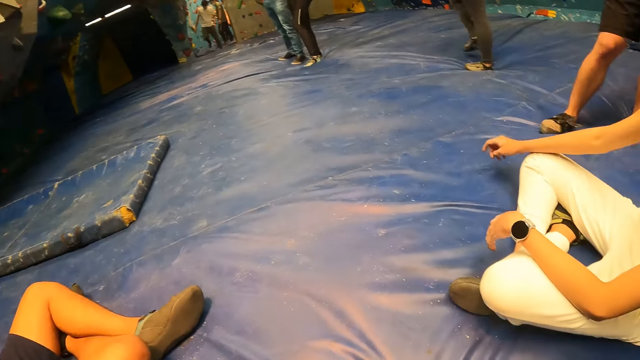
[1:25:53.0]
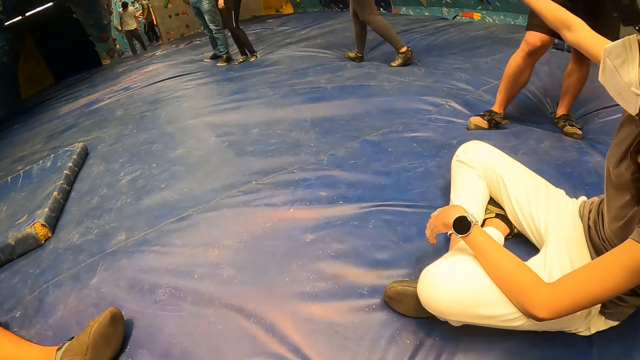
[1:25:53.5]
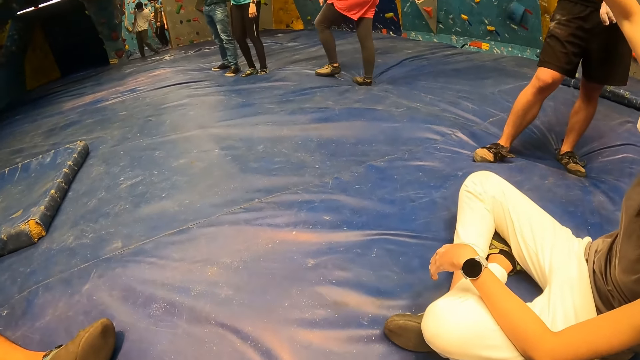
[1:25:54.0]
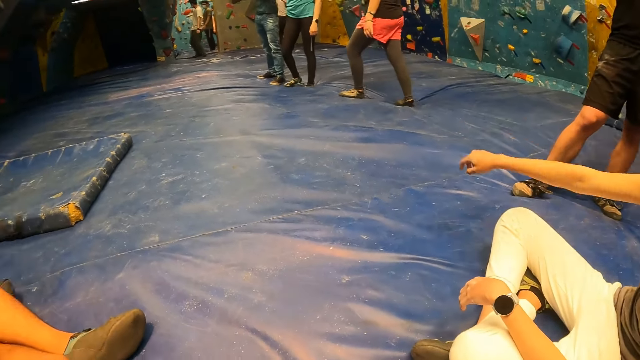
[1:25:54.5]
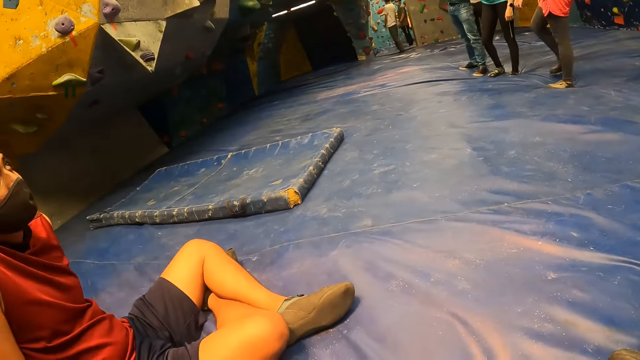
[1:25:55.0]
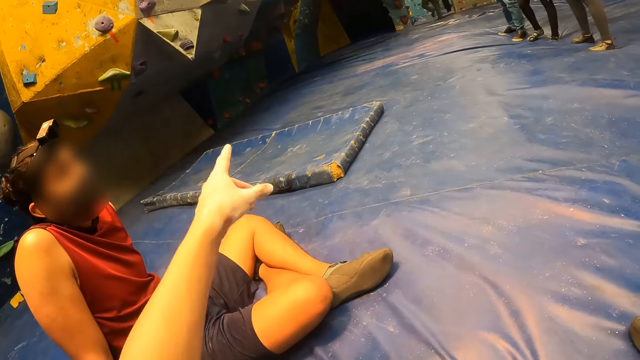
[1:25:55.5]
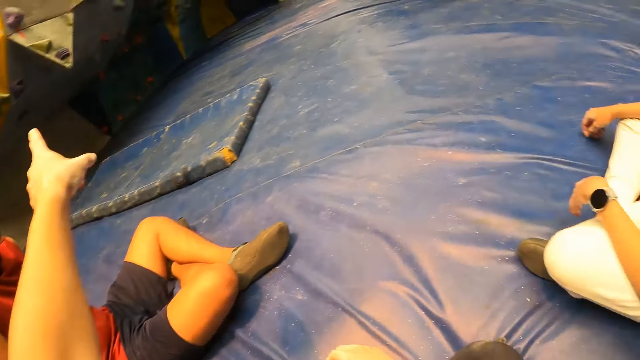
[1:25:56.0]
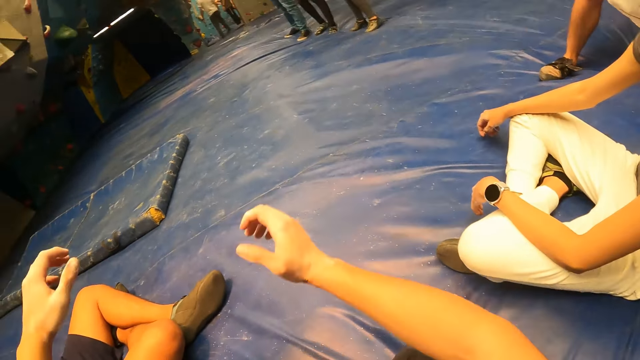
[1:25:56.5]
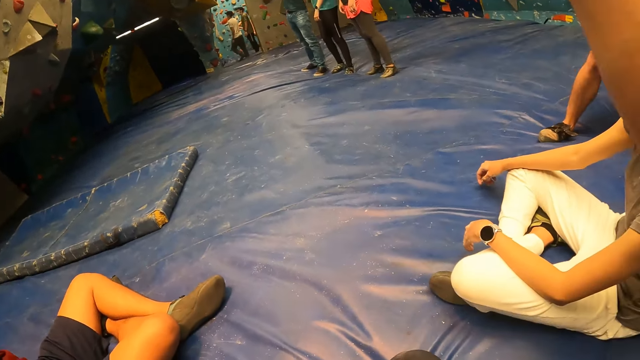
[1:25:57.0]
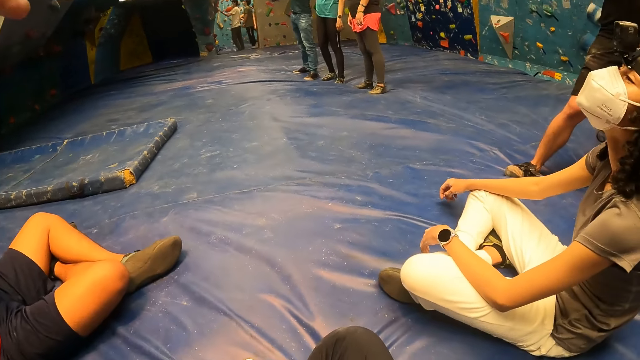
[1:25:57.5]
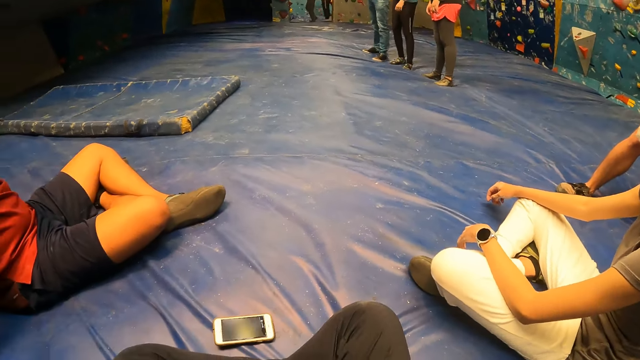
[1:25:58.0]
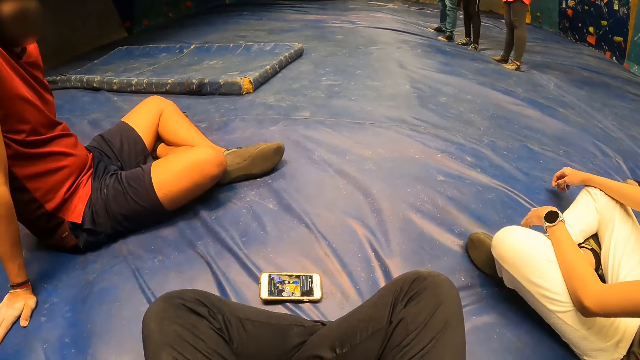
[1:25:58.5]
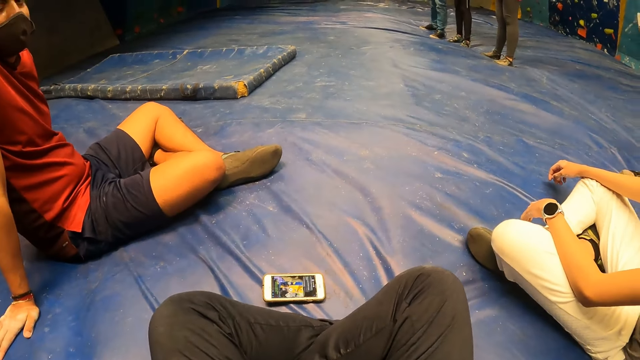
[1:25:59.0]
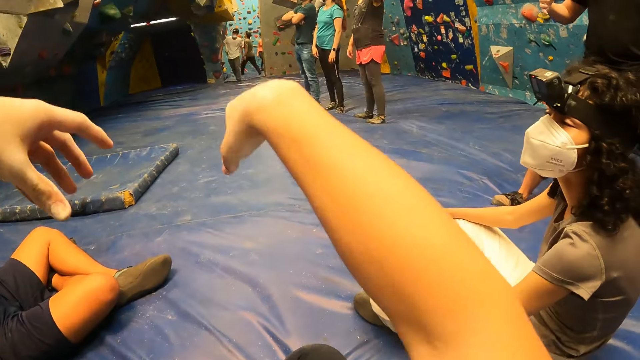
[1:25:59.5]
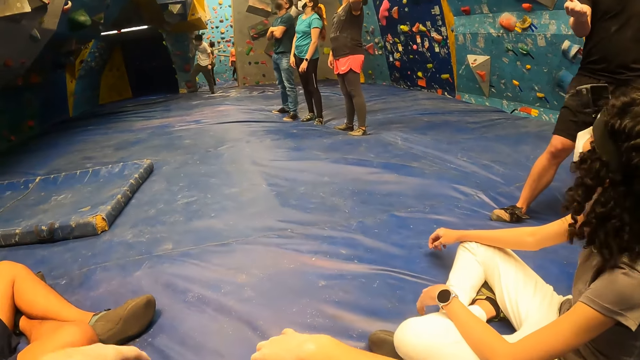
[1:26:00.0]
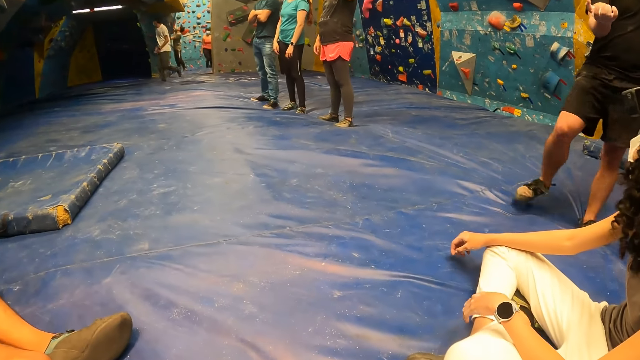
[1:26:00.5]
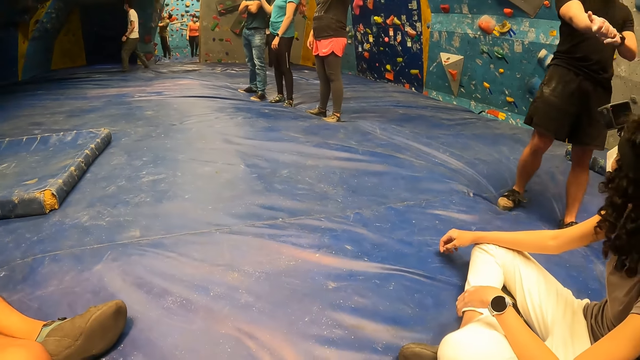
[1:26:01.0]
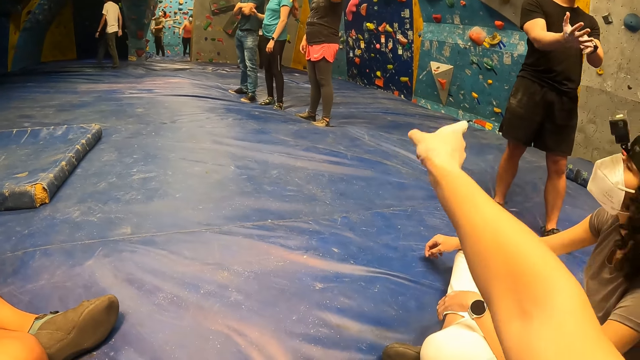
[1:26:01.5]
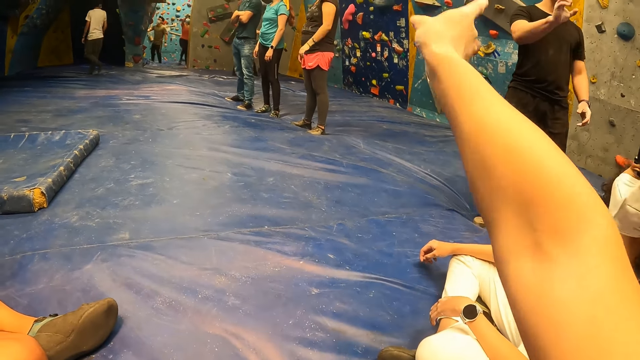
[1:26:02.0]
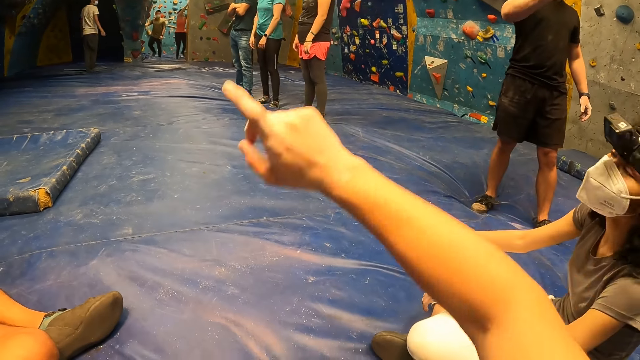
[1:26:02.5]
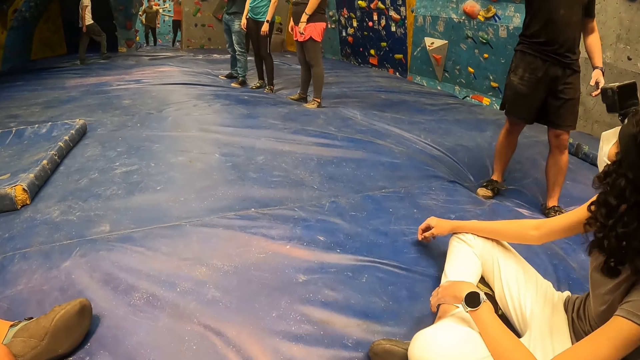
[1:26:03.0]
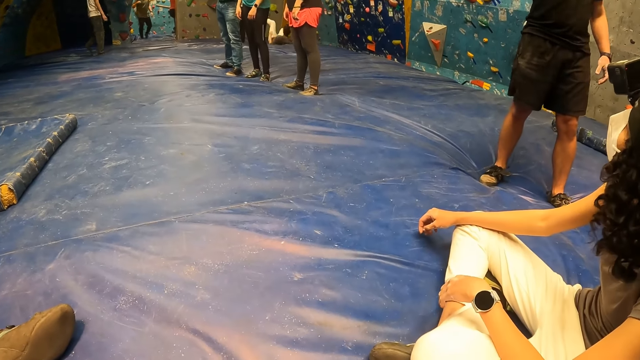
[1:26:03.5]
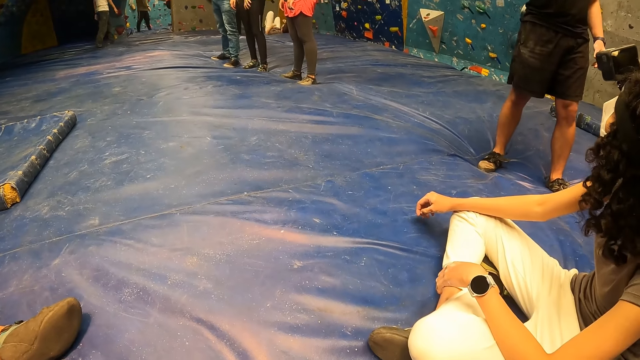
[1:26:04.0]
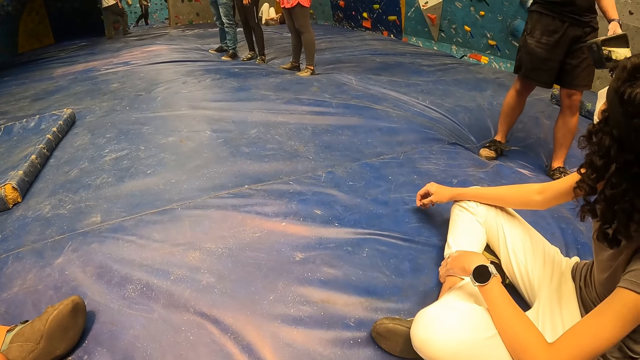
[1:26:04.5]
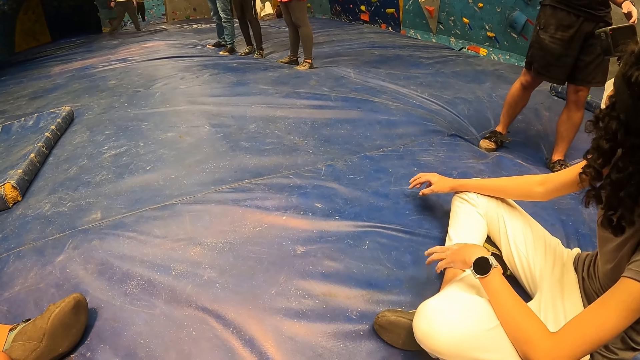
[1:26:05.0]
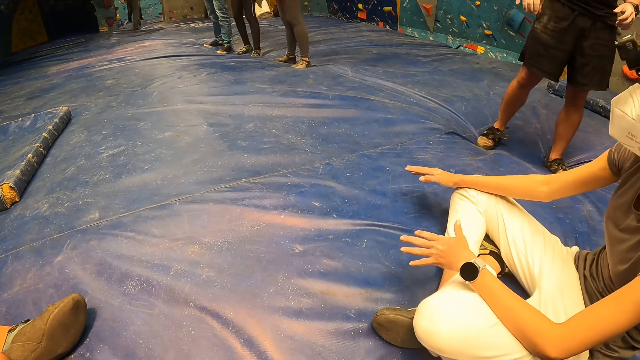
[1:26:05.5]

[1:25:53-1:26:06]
The camera wearer converses with a person.

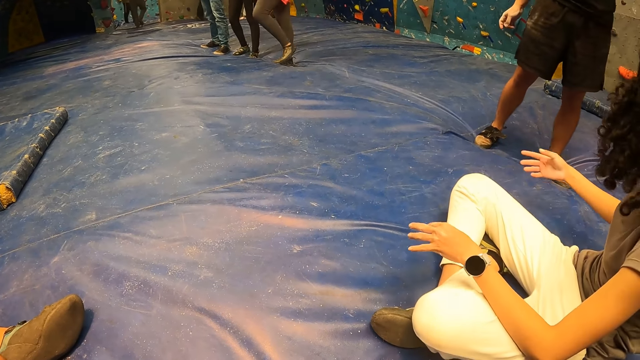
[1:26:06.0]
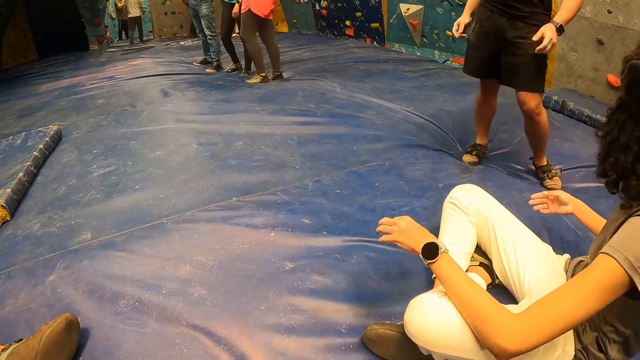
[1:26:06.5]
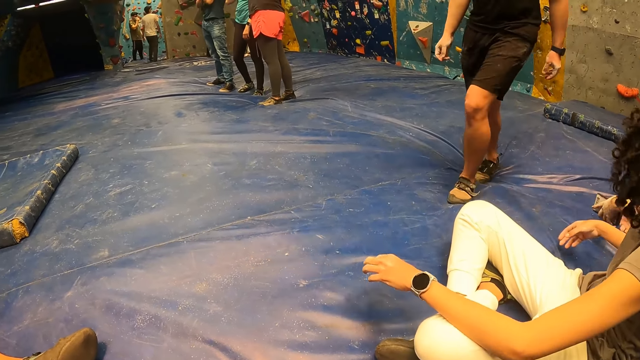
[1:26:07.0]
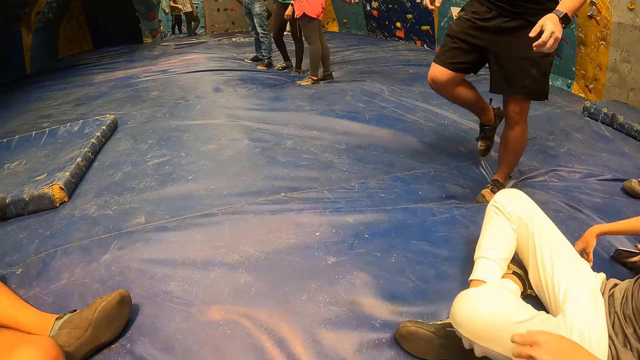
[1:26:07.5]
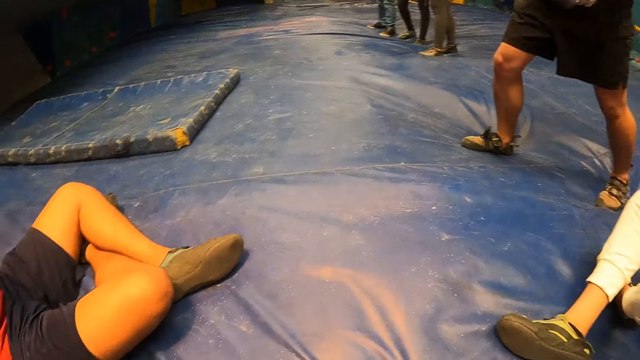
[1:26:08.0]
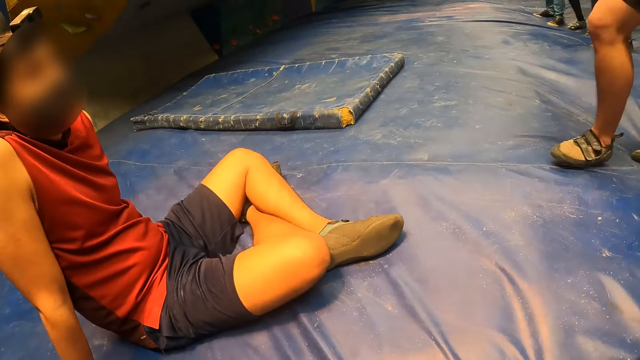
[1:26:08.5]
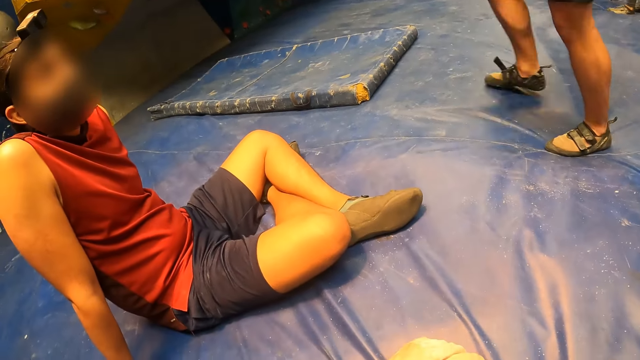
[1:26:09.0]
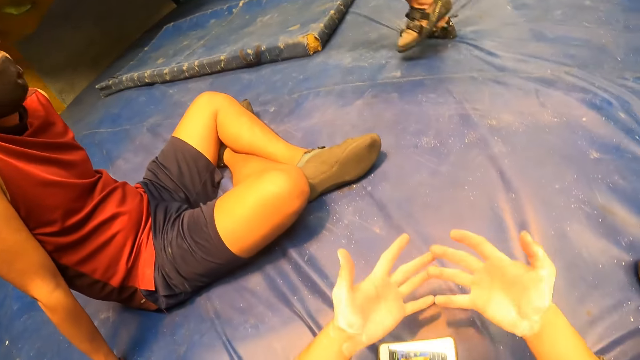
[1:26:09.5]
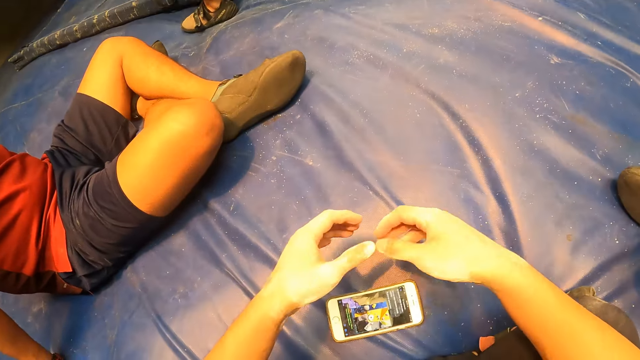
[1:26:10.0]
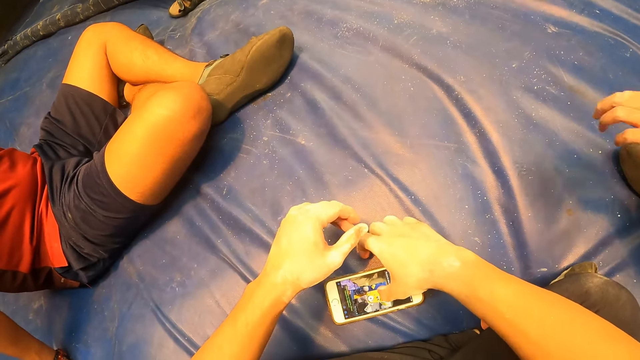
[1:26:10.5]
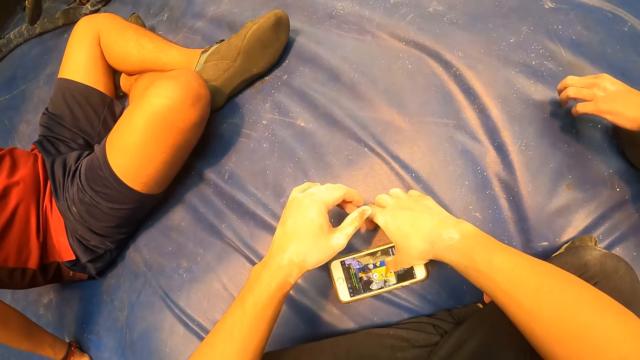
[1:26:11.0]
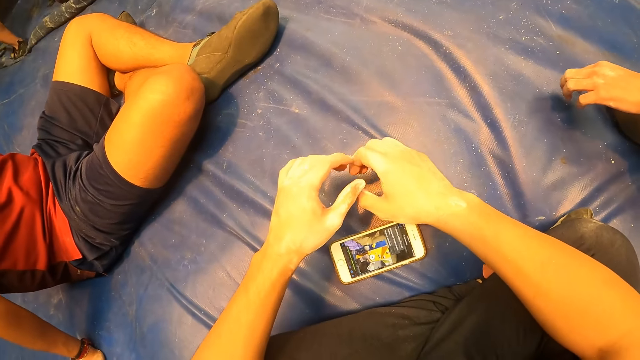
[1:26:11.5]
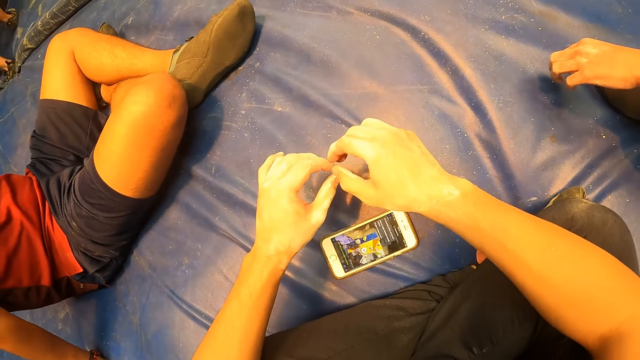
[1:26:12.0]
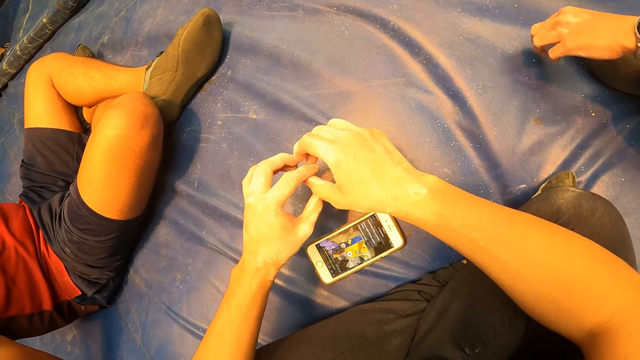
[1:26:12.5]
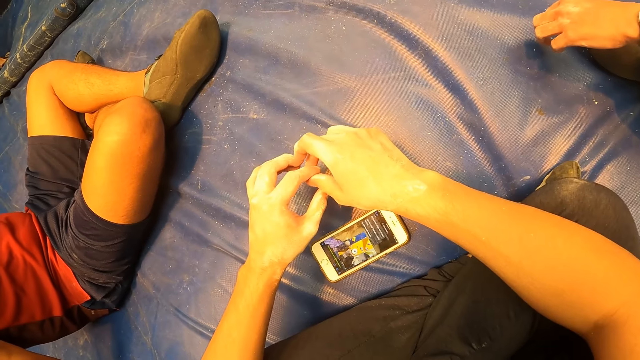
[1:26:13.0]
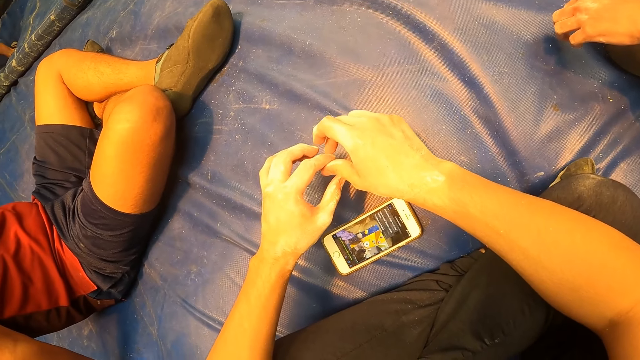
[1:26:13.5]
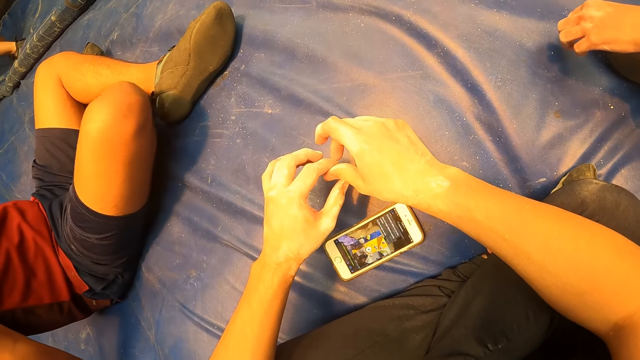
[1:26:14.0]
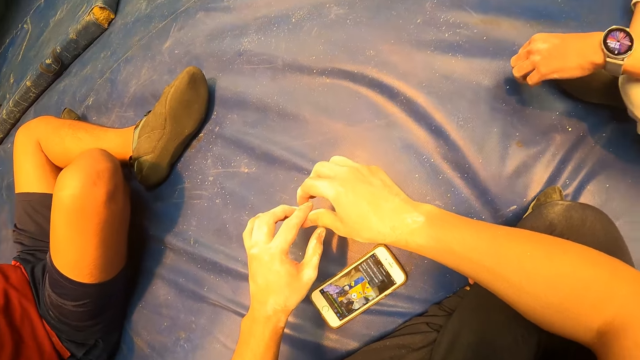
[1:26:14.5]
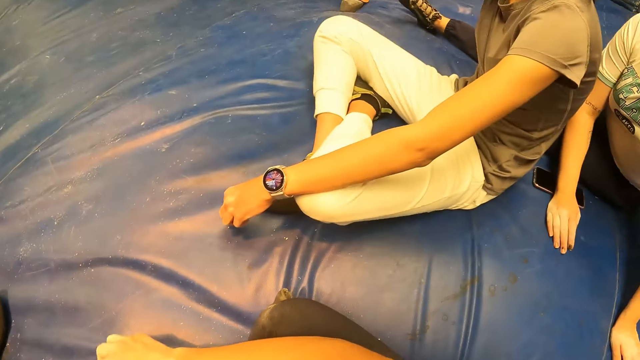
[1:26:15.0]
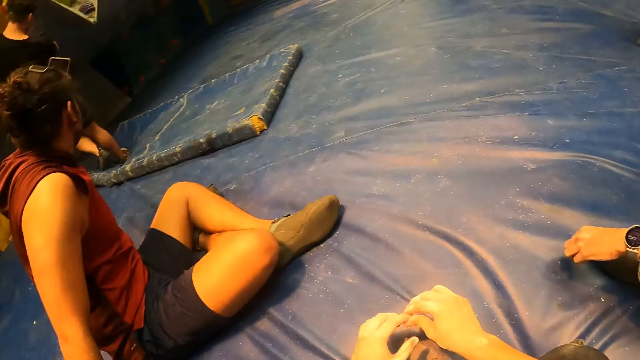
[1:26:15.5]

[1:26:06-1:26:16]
The camera wearer looks at the hands. They operate the phone.
